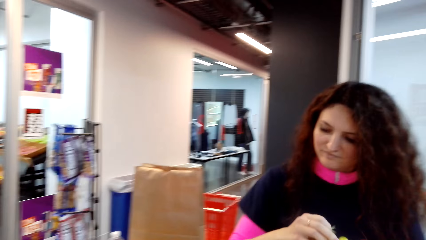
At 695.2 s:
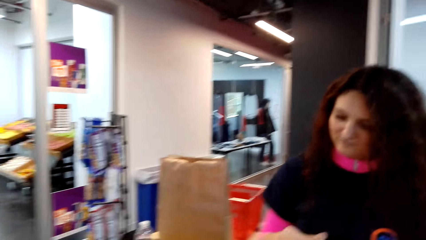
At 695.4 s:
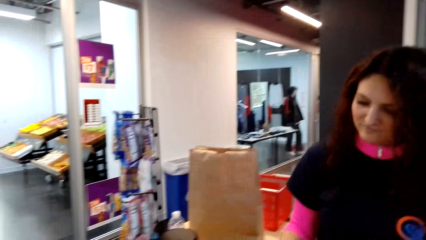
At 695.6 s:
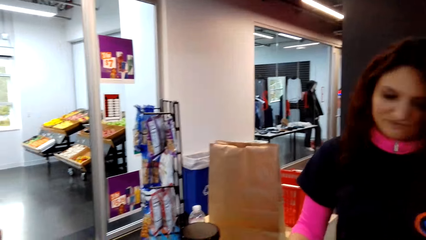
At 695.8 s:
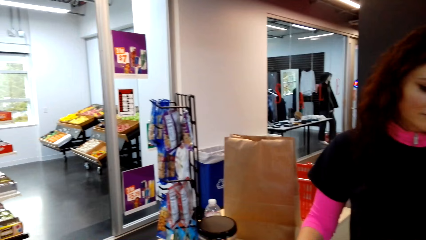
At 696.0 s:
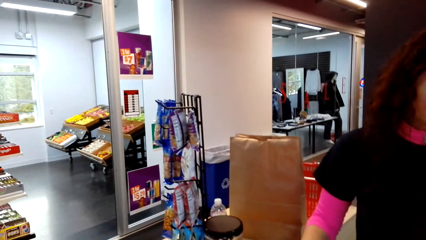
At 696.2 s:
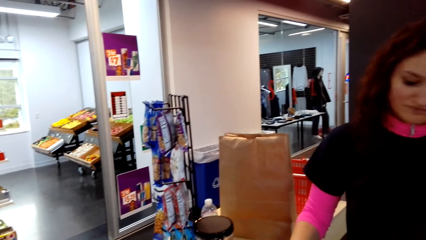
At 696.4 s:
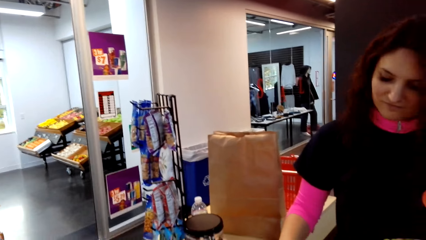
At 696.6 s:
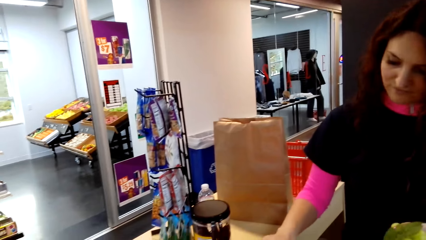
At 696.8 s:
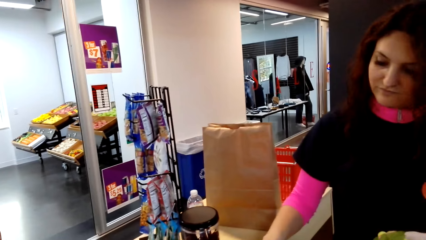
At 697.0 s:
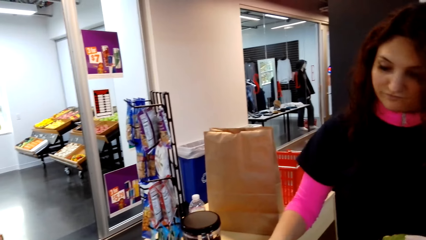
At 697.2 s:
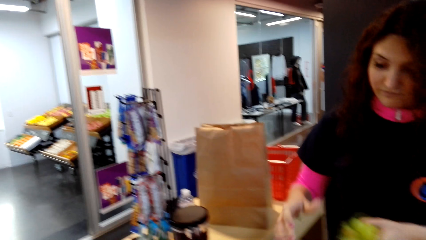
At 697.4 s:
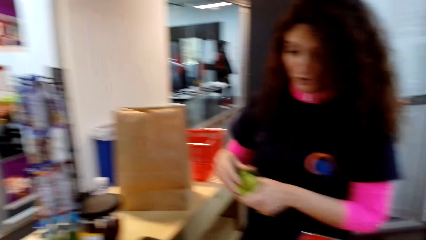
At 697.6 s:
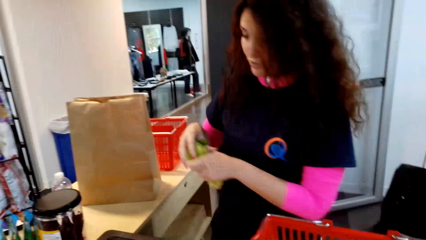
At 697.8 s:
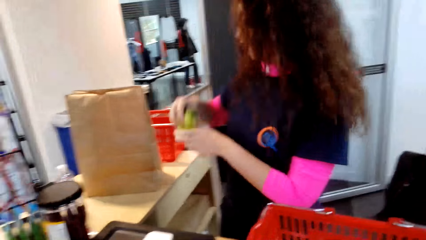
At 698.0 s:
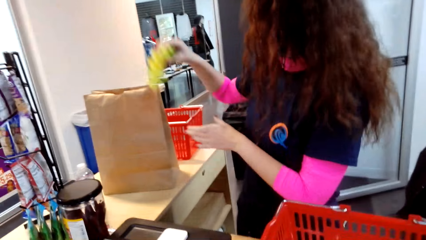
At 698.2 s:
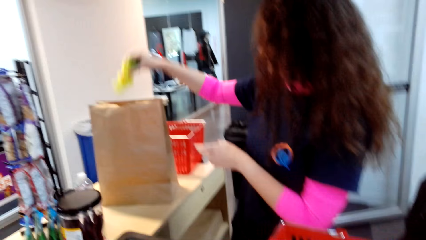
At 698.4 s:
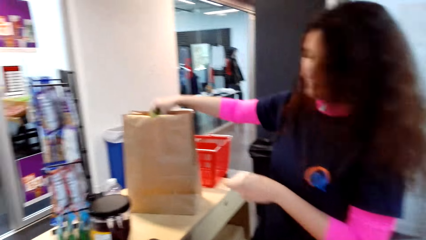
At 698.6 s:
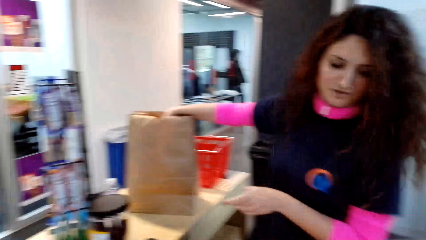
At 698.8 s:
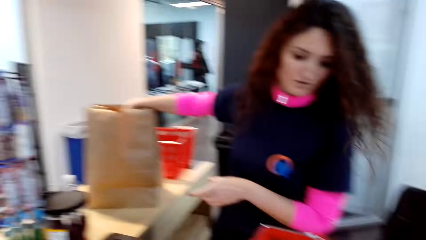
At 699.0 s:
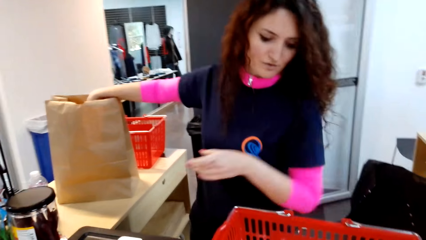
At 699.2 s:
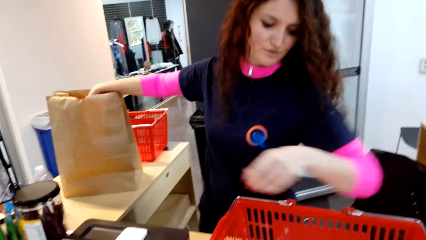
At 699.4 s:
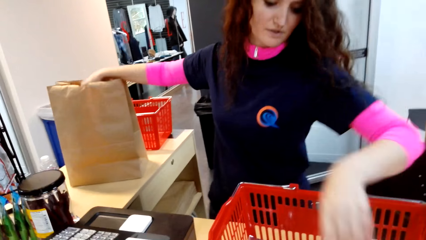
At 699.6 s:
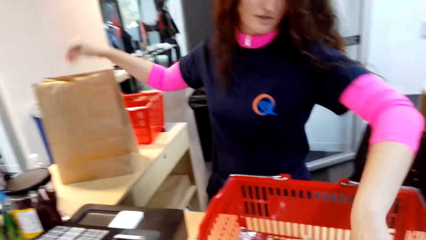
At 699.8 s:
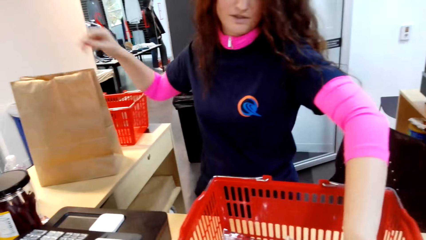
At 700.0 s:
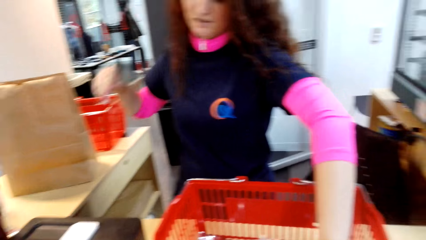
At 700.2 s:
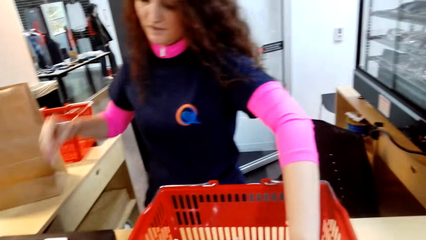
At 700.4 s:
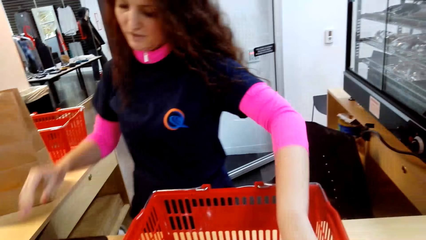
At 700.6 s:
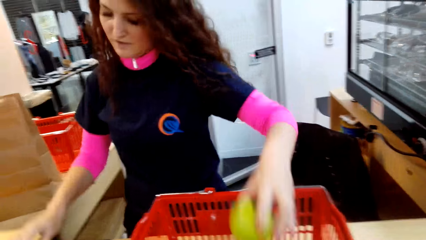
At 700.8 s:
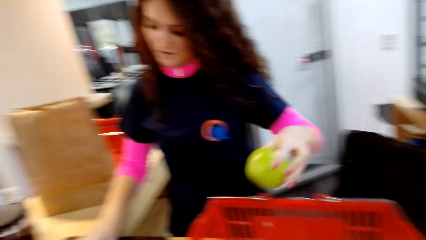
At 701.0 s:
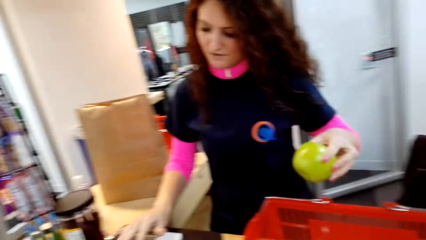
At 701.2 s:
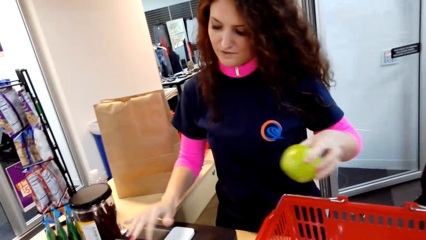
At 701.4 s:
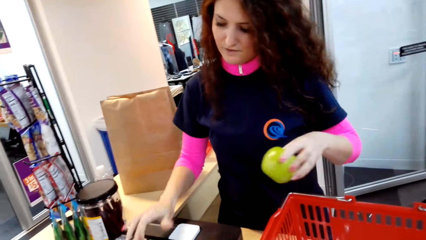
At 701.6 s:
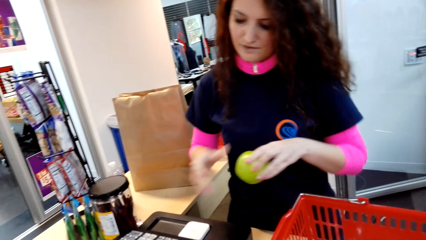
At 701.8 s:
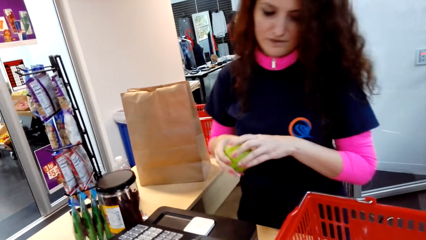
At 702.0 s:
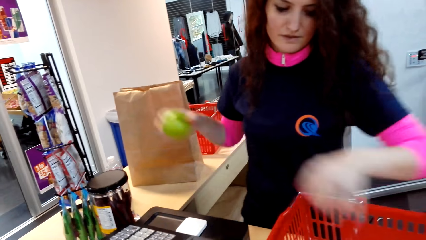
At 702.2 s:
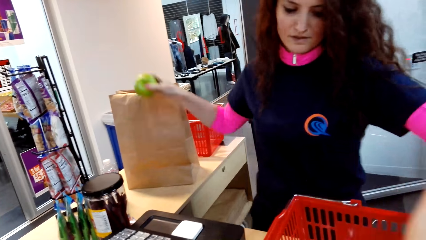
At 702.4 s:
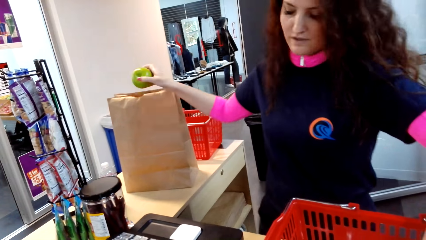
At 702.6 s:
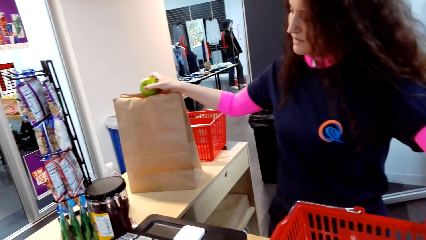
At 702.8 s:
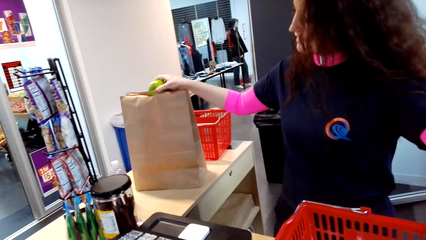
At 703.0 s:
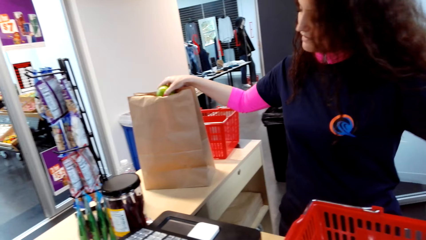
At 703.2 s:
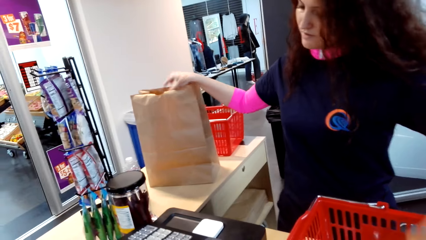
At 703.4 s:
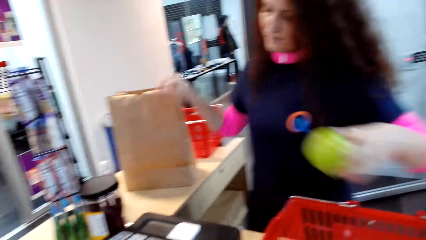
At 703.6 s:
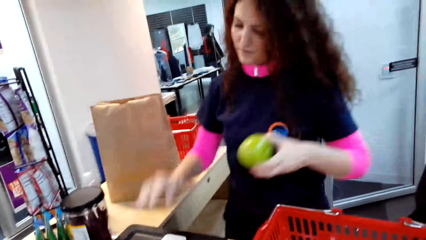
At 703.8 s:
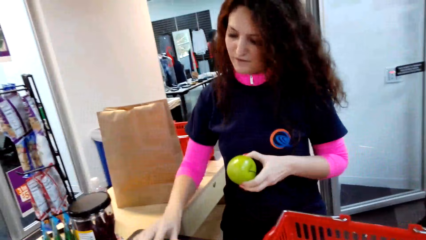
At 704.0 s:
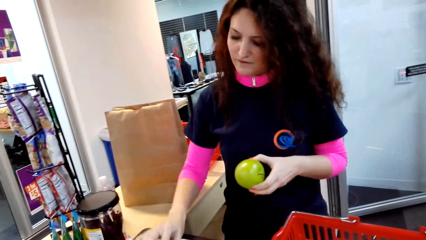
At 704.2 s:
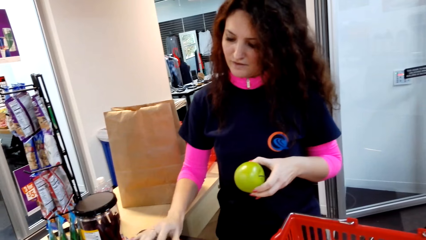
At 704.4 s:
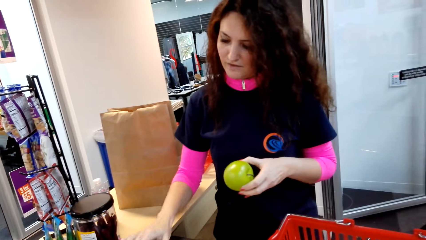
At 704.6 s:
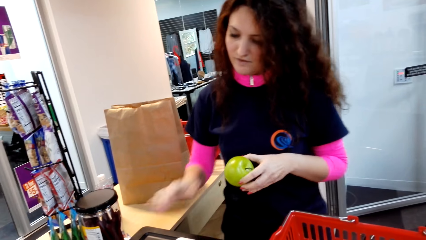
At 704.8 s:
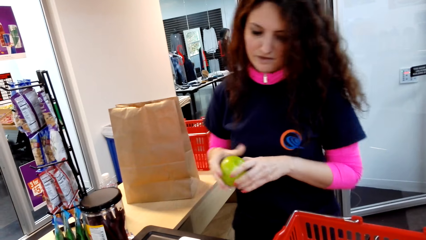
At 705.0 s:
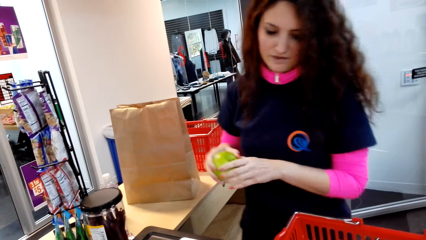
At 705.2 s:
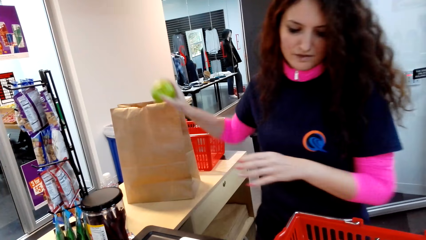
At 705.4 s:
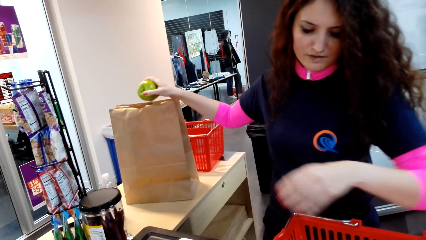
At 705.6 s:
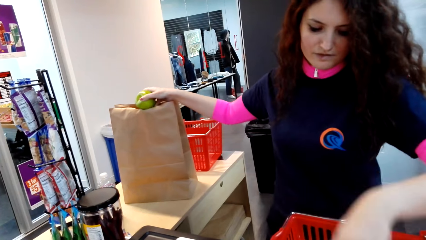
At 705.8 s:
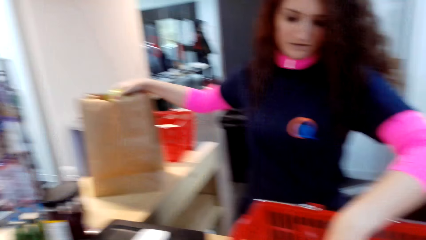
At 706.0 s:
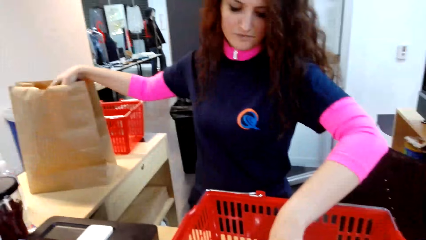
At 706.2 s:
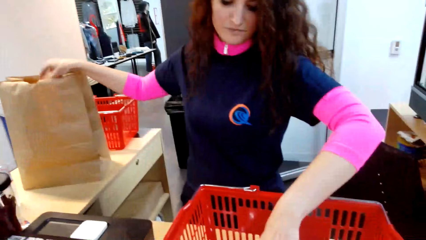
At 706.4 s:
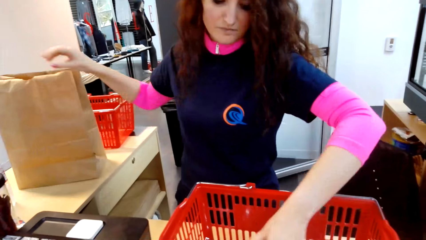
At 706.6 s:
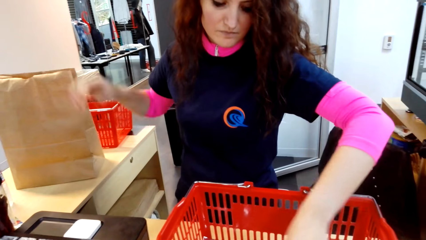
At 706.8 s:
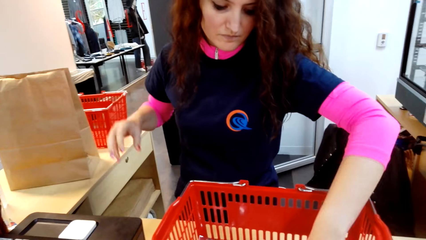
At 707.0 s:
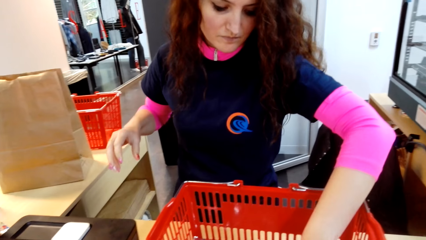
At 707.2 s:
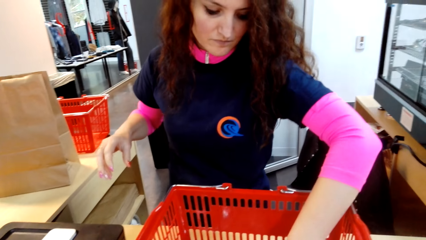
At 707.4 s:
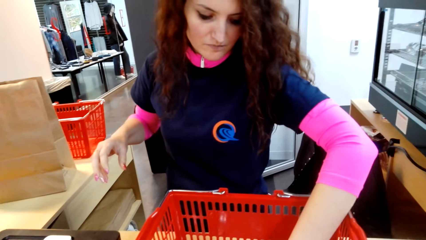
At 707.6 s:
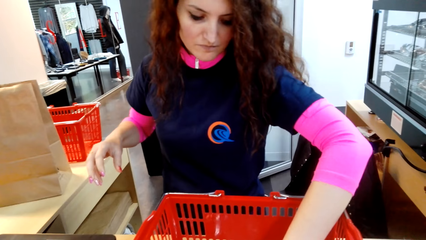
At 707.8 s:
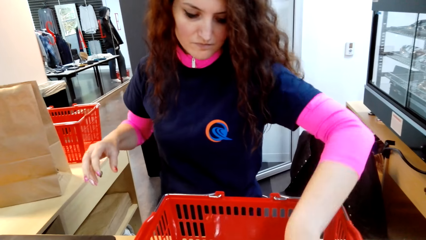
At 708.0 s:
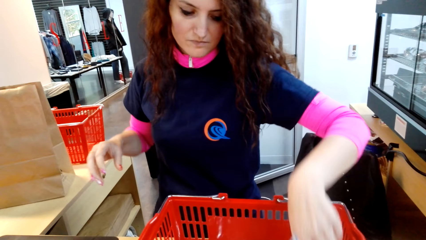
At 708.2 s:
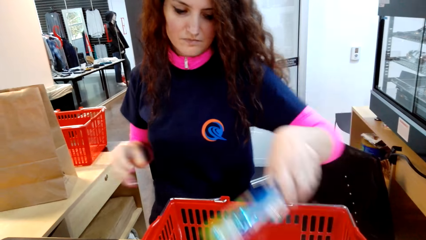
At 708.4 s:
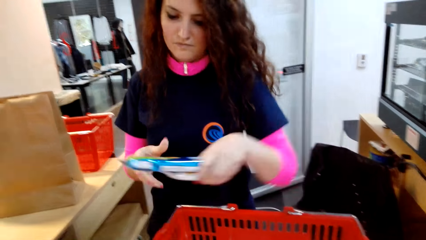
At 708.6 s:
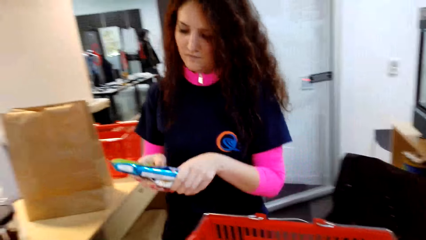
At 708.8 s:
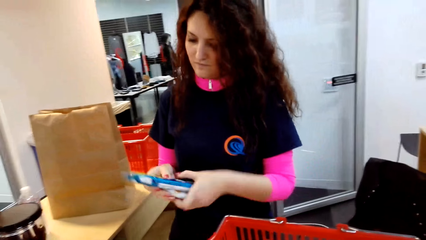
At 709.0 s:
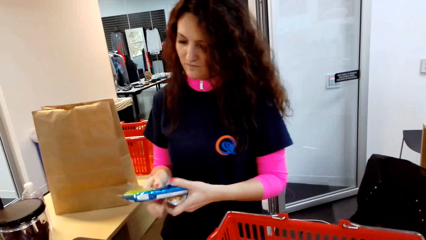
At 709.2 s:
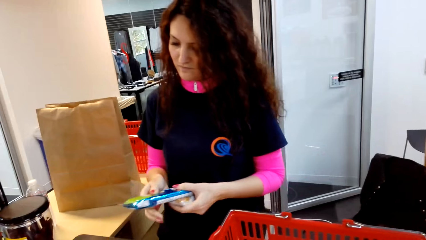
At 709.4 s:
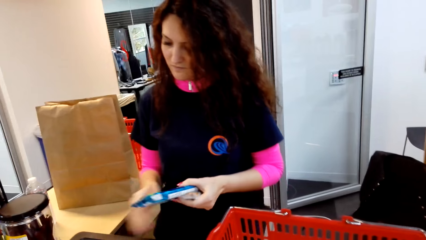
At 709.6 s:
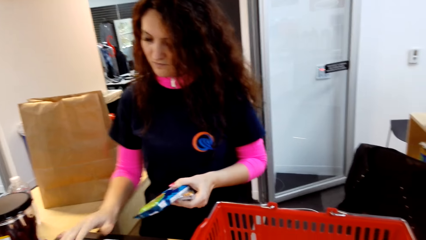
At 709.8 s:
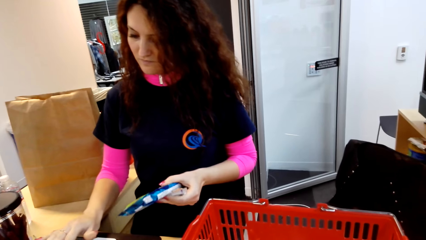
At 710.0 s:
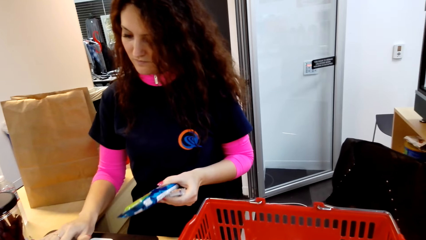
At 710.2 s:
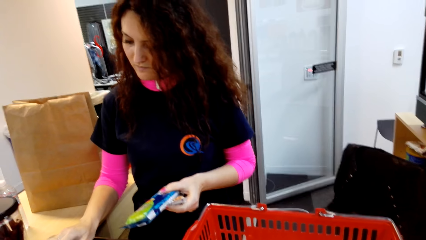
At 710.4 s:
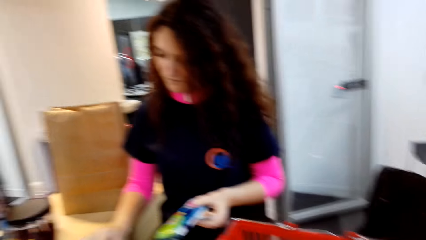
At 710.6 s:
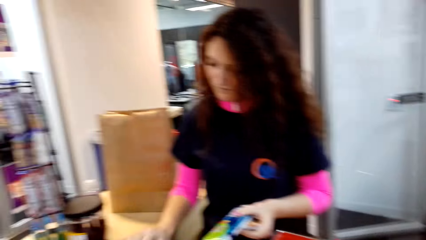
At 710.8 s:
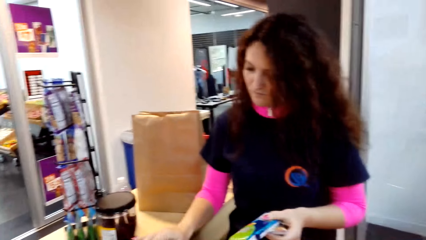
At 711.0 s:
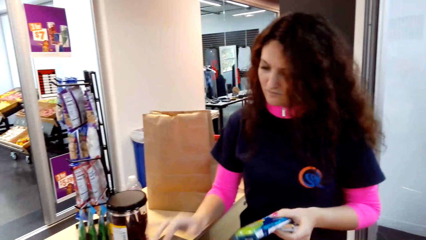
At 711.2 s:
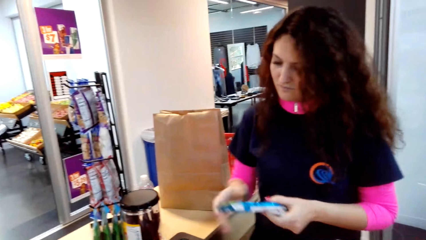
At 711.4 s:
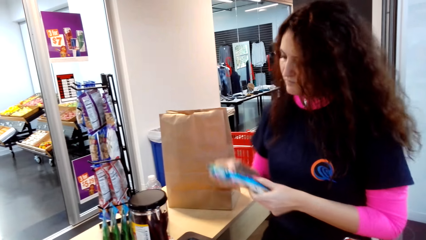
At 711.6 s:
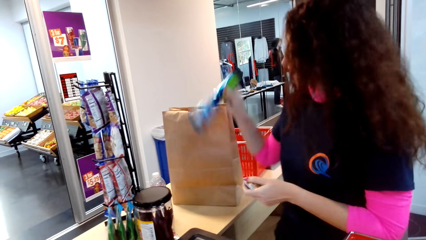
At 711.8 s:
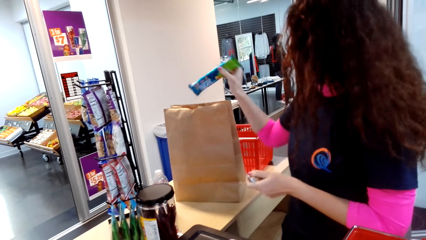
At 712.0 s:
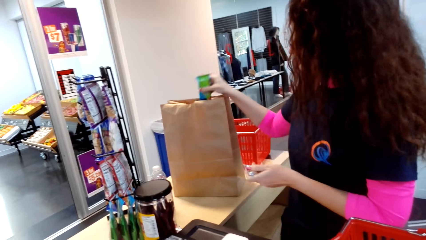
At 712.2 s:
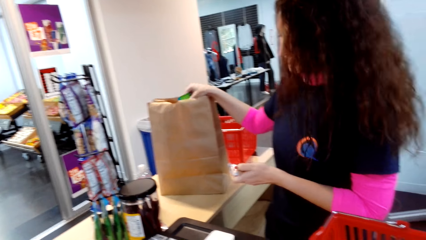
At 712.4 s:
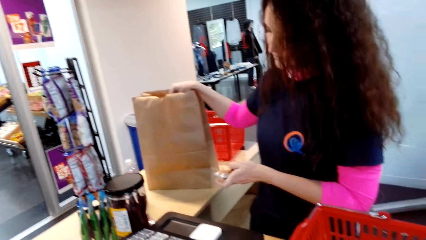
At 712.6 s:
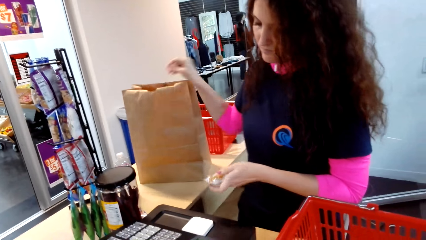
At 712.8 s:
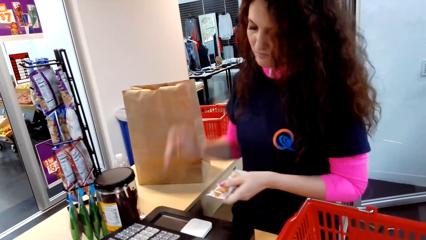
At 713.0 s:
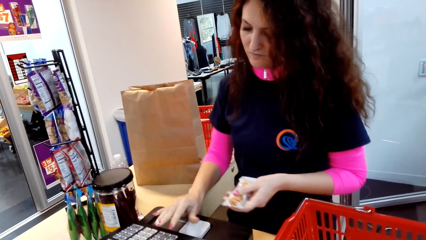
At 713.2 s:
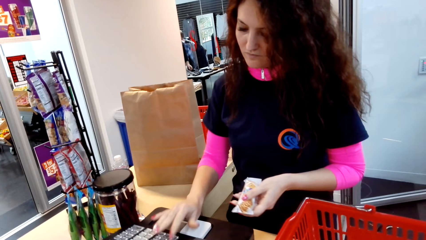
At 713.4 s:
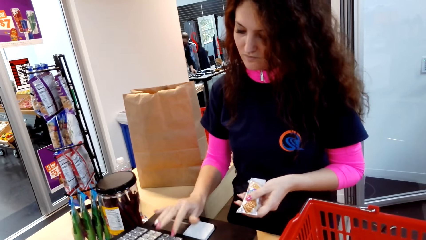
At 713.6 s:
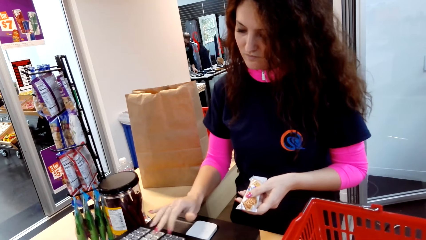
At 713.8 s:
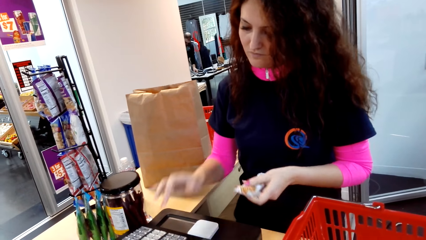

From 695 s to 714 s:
The cashier operates the receipt machine and puts an item in the carrier bag. The camera wearer talks with the cashier. The cashier picks up an apple, operates the receipt machine, and puts the apple in the carrier bag. The cashier picks up an apple, operates the receipt machine, and puts the apple in the carrier bag. The cashier picks up an item and operates the receipt machine. The camera wearer looks around. The cashier puts an item in the carrier bag and operates the receipt machine.
